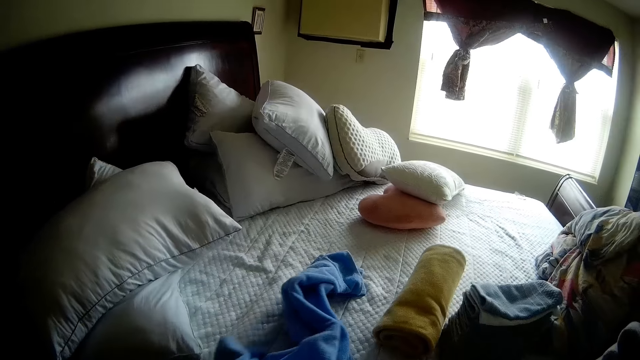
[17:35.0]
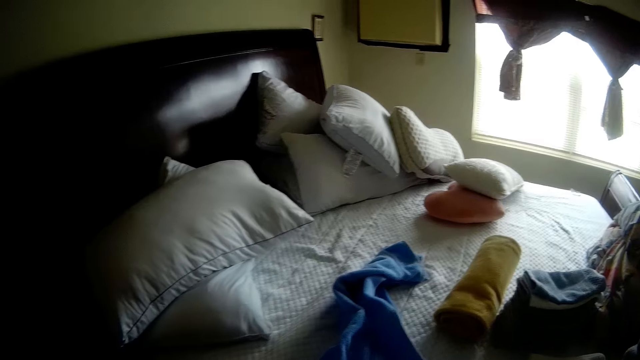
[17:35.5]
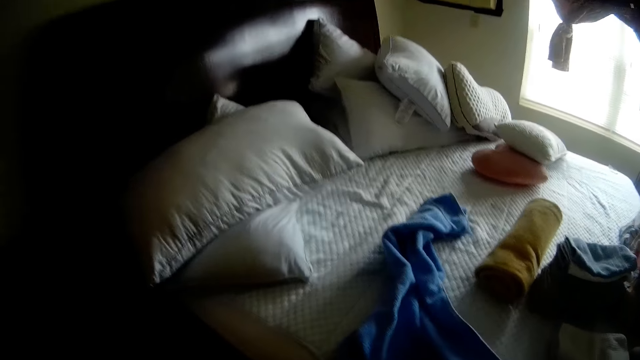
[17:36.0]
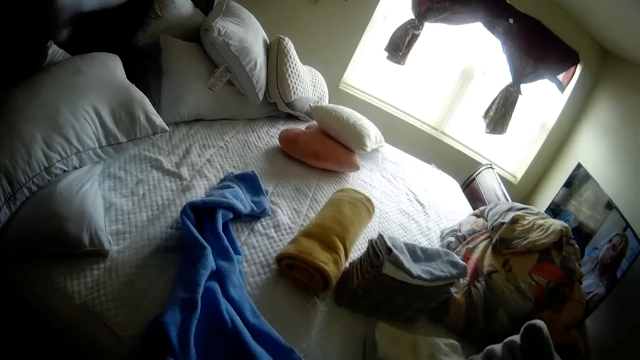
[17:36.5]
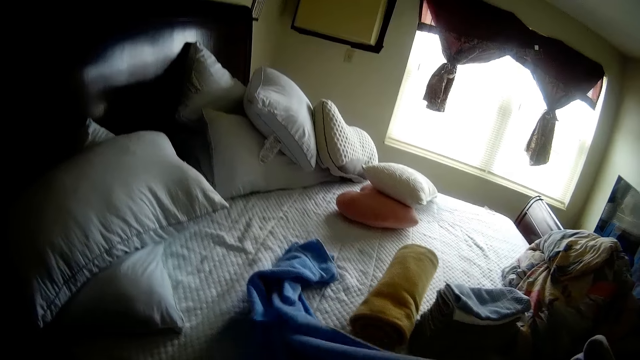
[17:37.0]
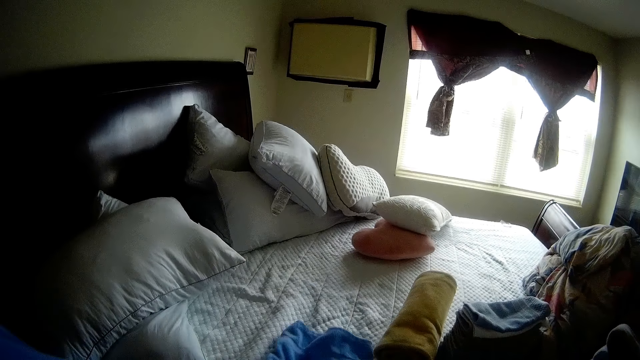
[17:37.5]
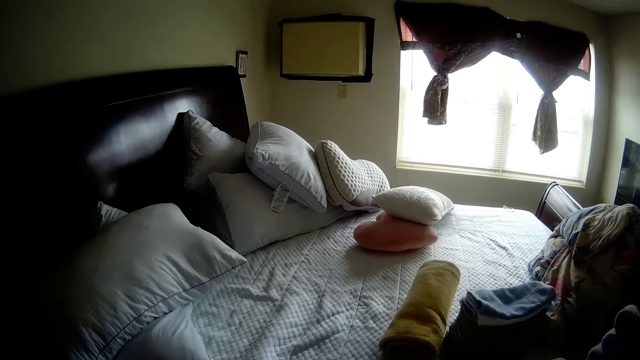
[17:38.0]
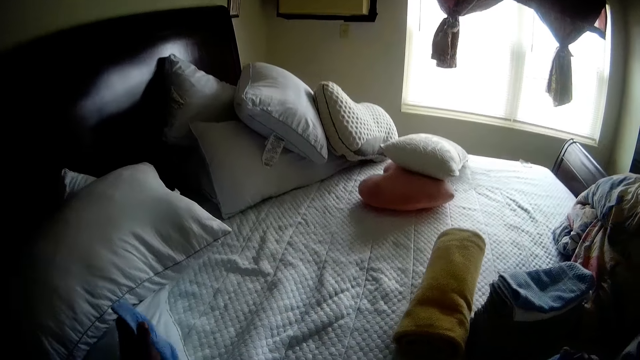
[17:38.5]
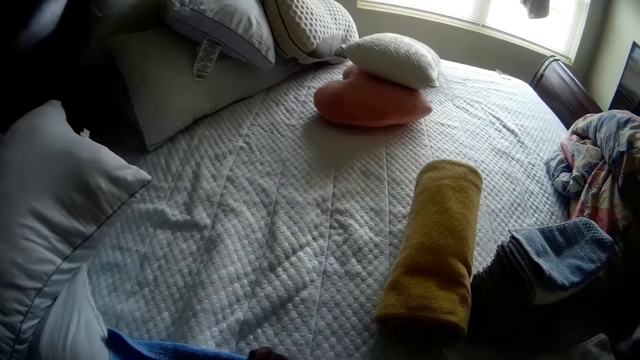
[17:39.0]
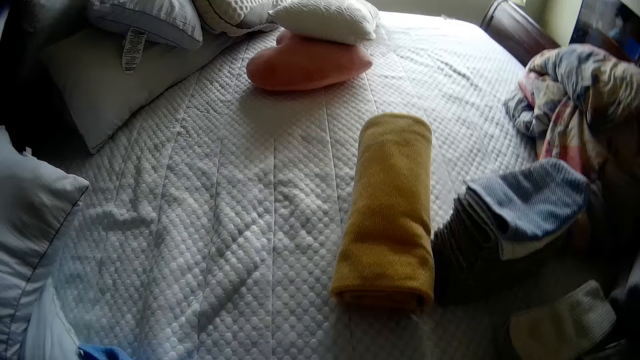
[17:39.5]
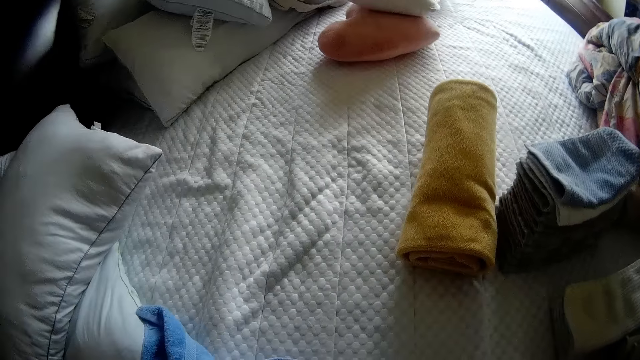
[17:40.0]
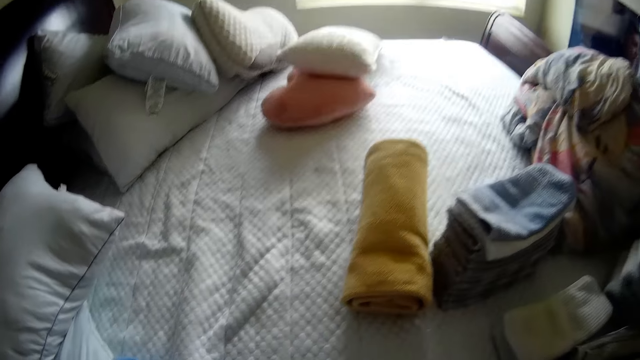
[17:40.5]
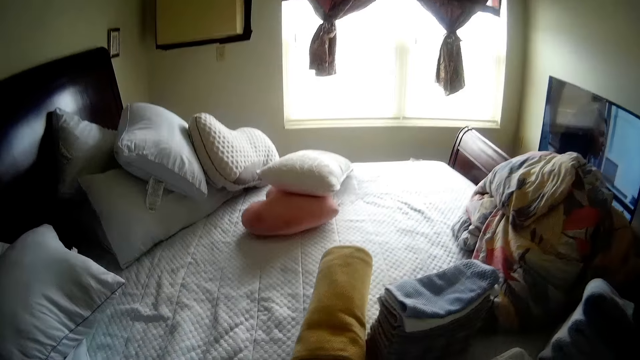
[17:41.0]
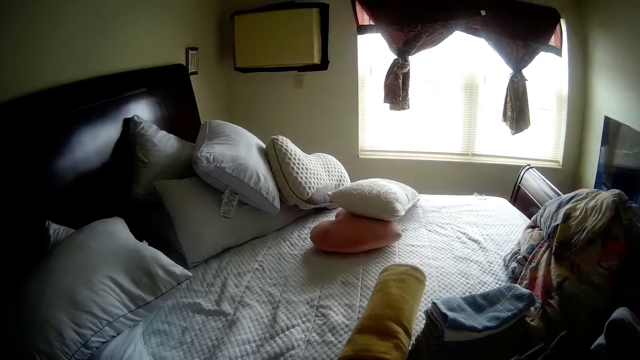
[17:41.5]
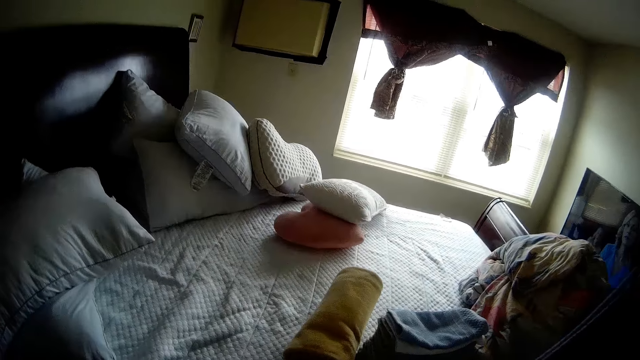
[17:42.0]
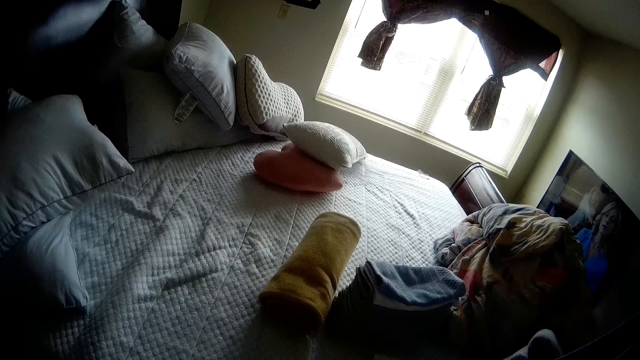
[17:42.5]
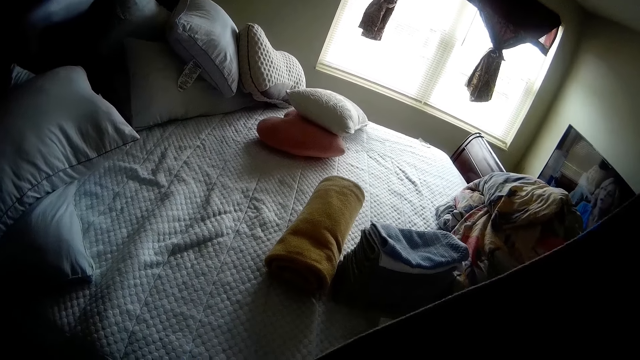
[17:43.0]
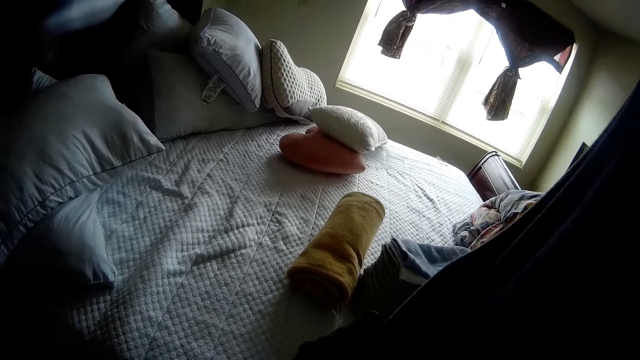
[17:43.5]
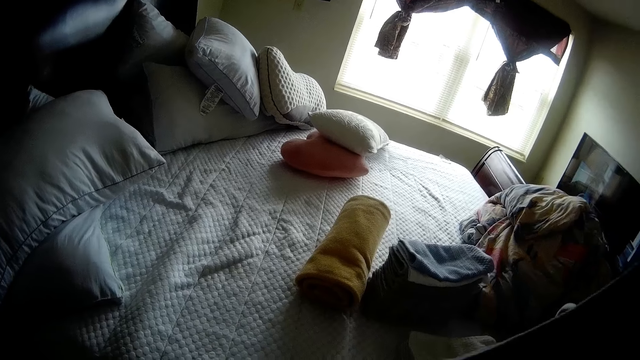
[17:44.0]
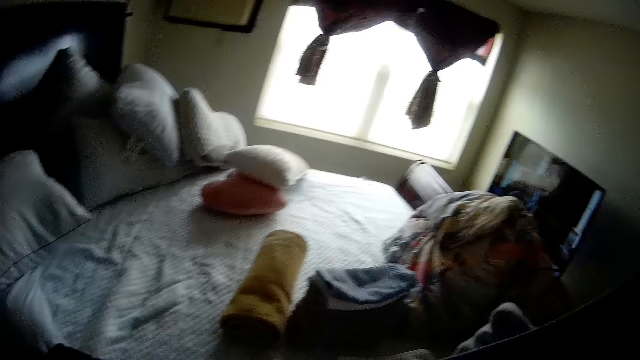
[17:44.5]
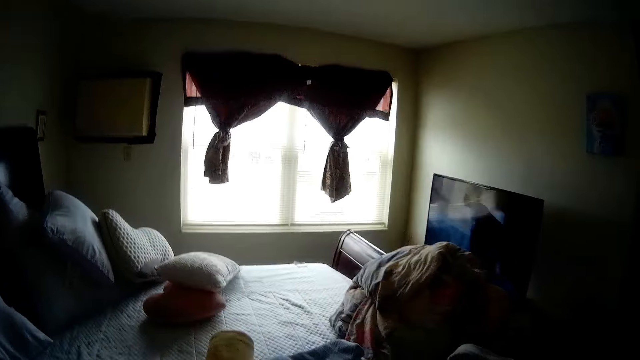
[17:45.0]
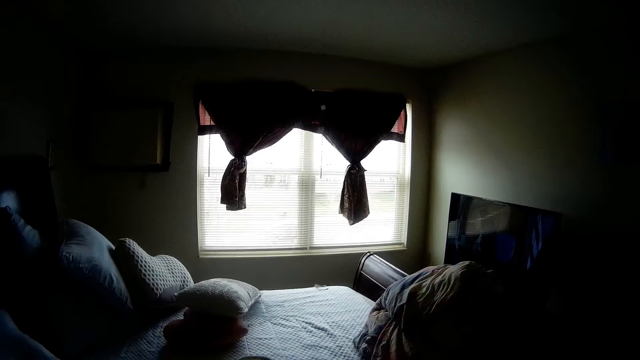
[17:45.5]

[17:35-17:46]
The camera wearer picks up a blue towel from the bed with both hands. She folds the blue towel in her hand with both hands.

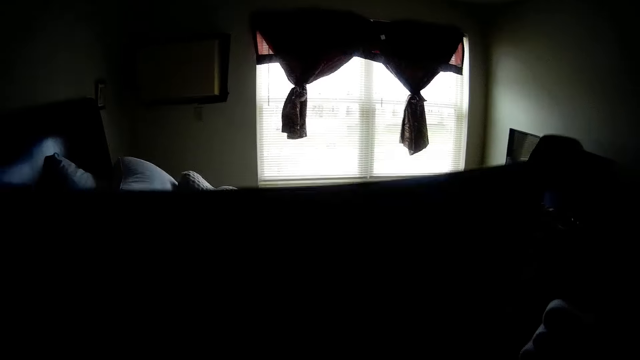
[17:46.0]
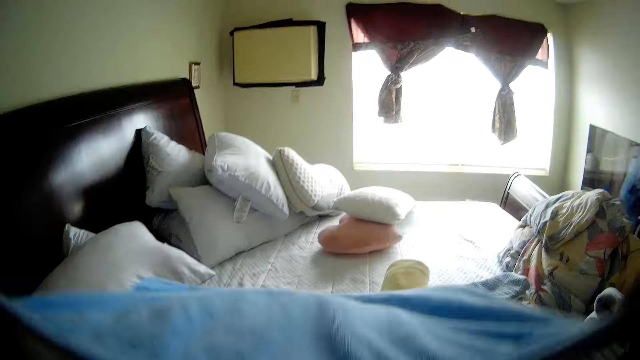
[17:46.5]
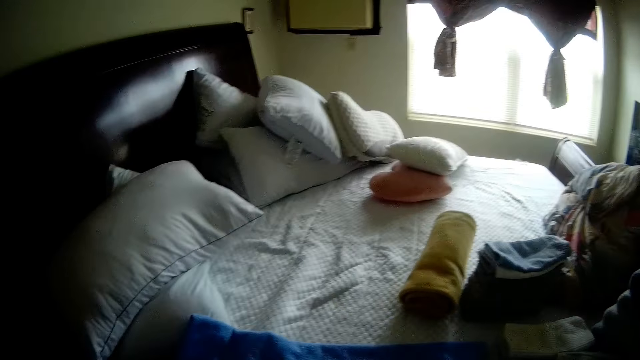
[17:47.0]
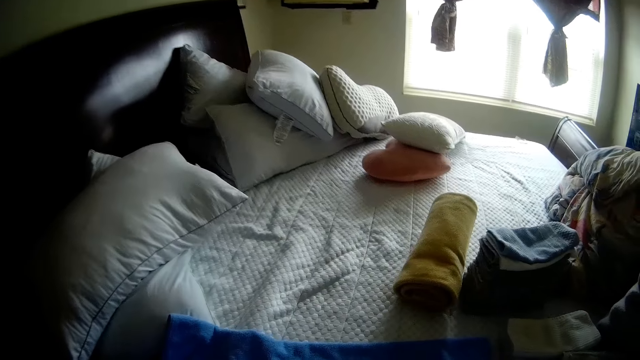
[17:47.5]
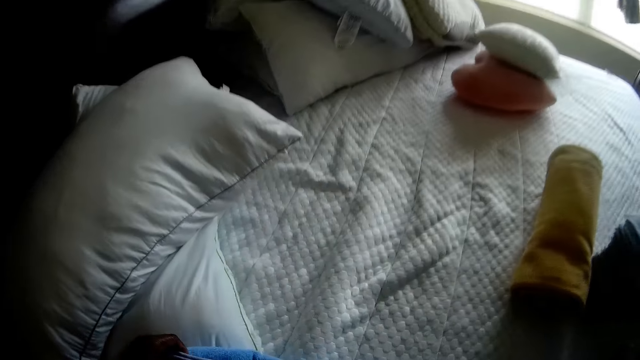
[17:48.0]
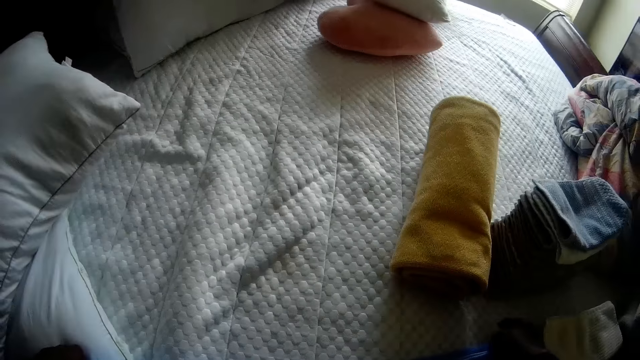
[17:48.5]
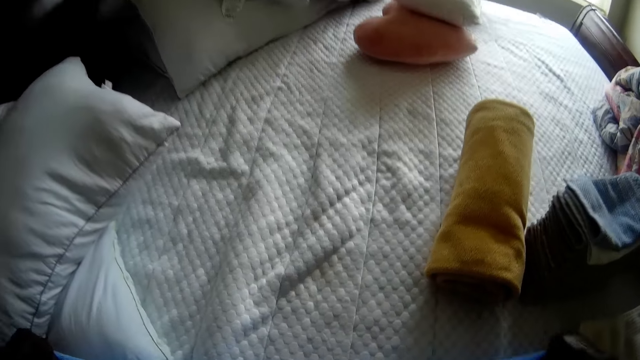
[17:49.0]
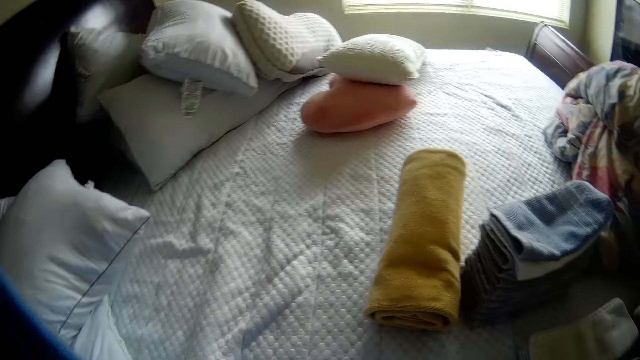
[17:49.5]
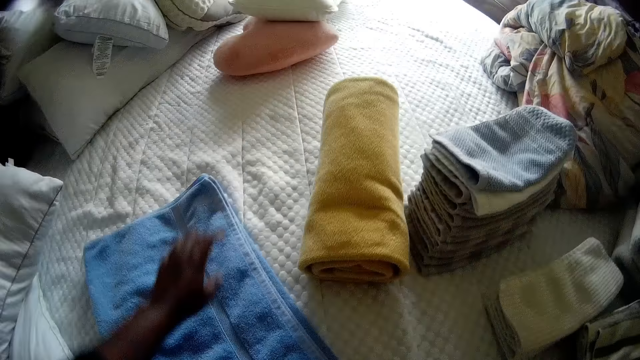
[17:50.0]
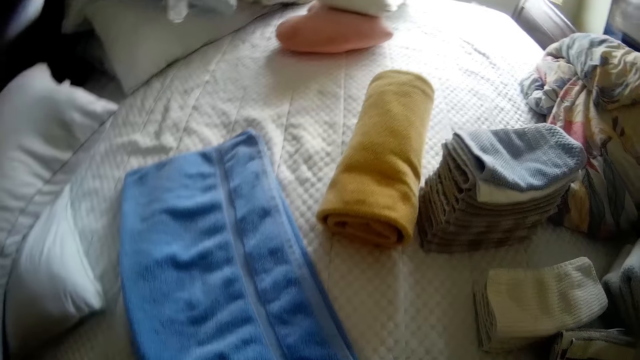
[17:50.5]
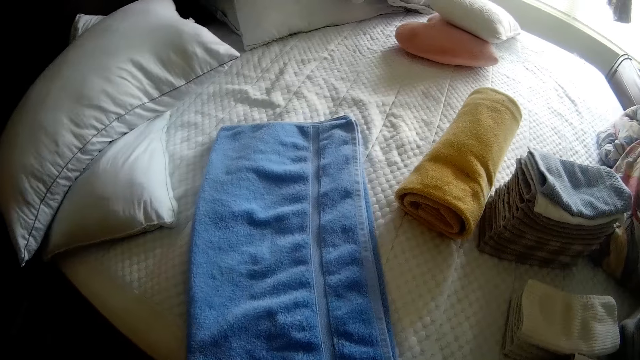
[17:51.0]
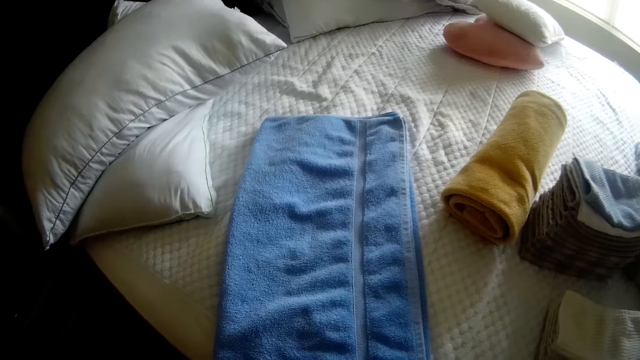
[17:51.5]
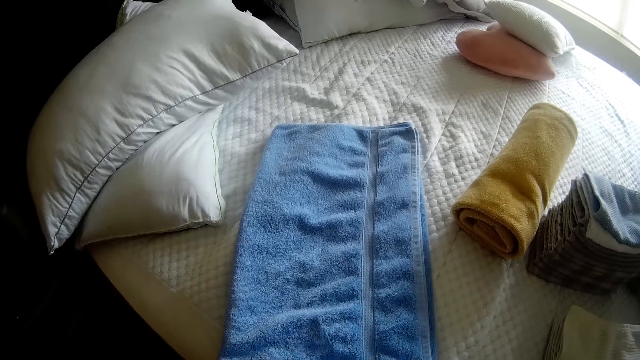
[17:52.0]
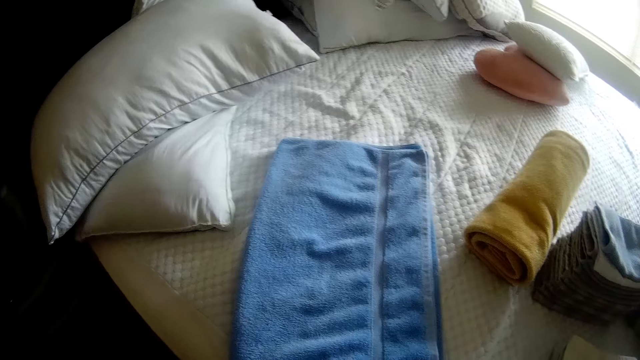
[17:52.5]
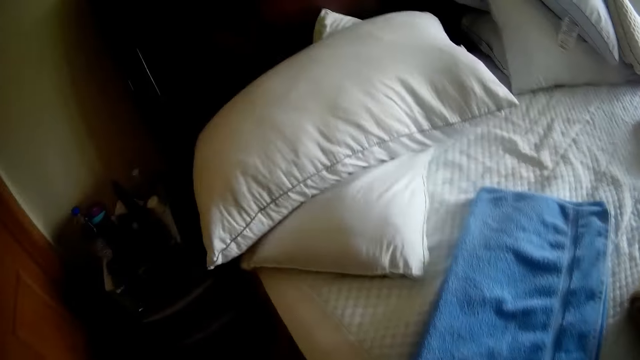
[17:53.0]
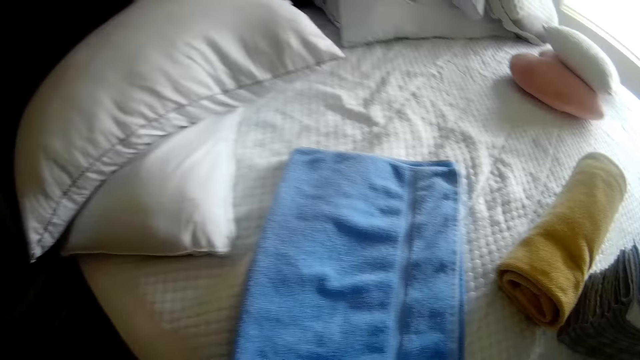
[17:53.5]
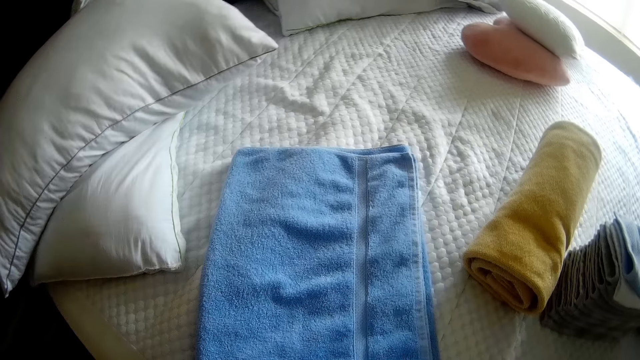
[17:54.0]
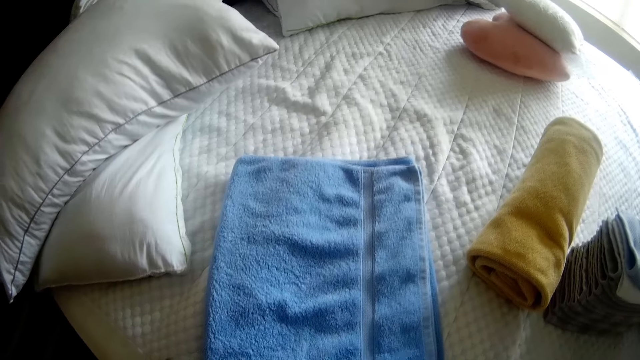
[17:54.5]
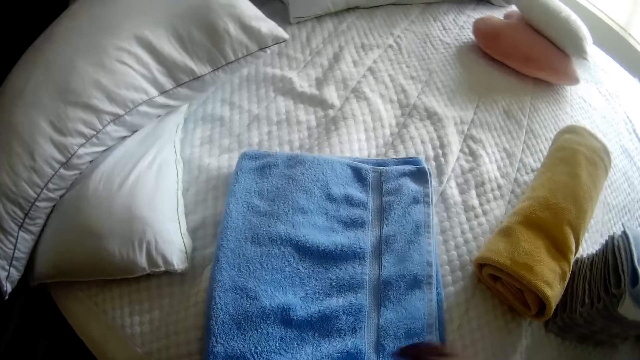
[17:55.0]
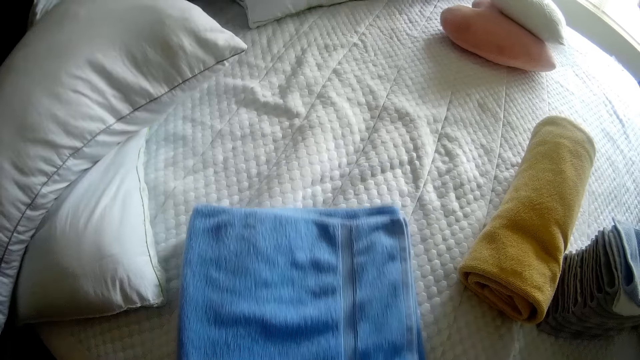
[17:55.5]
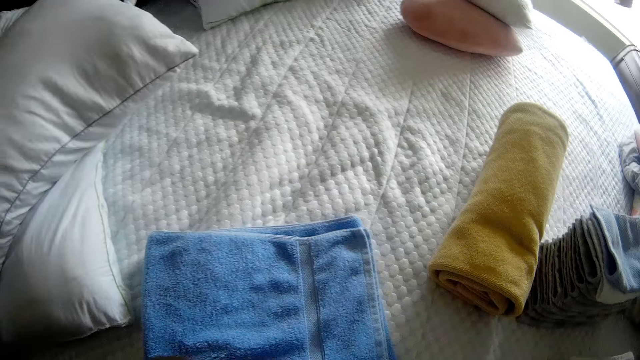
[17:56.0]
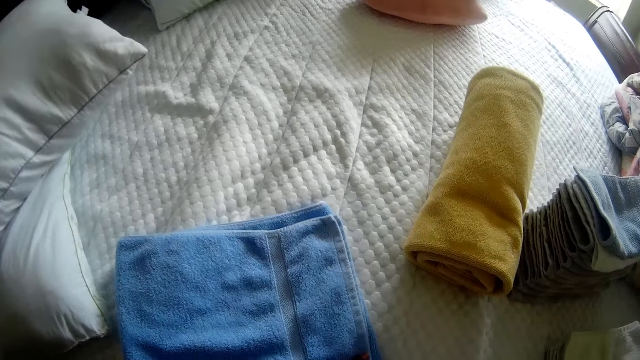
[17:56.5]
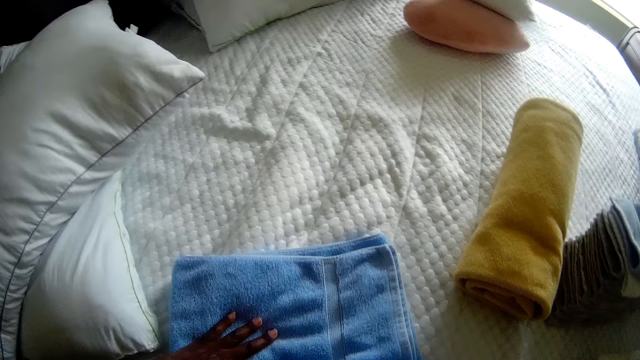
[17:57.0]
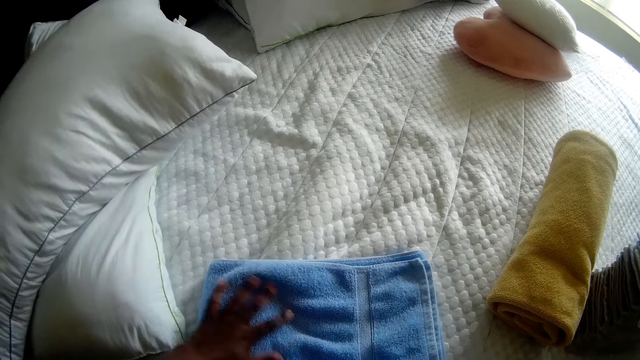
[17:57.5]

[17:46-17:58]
The camera wearer places the blue towel in her hands on the bed. She folds the blue towel on the bed with both hands.
